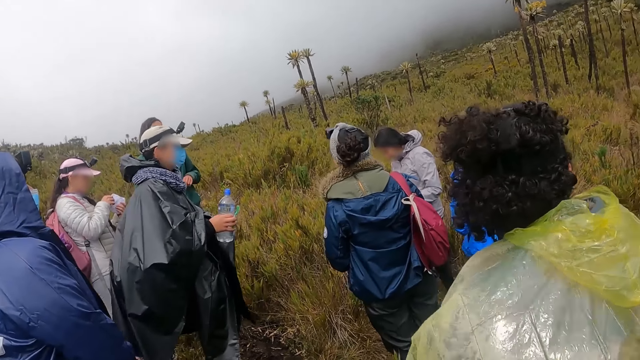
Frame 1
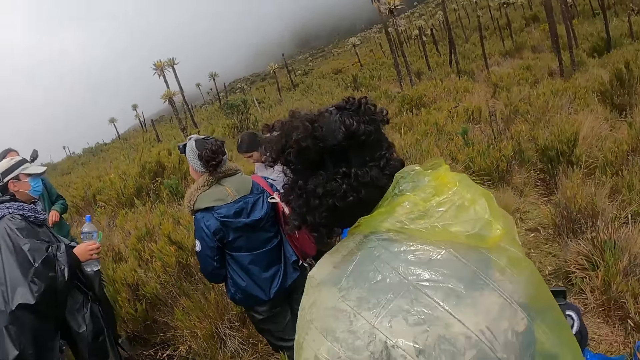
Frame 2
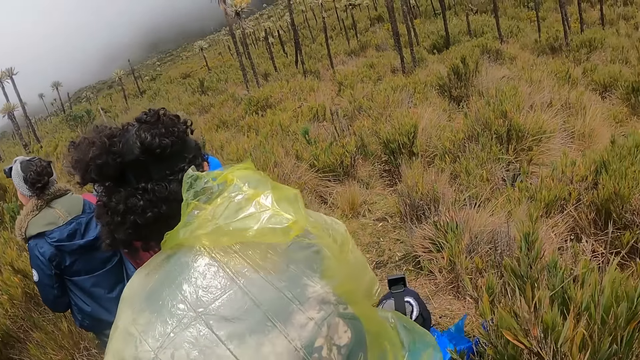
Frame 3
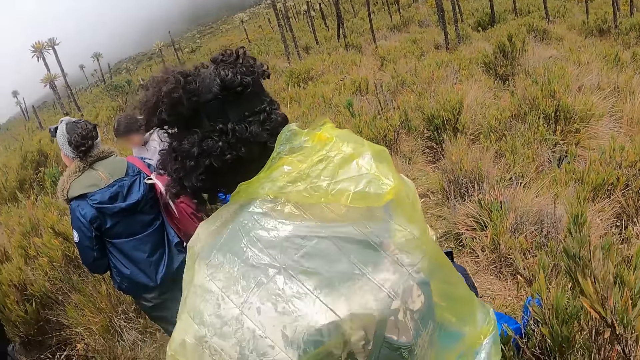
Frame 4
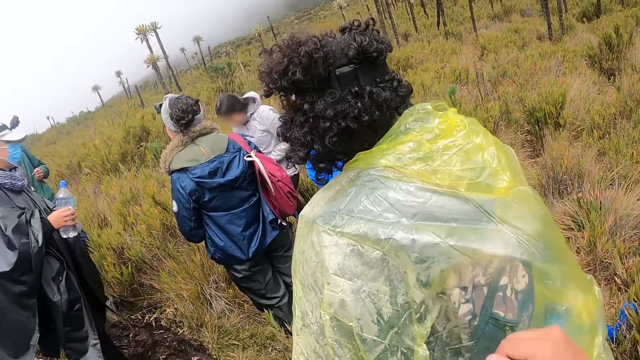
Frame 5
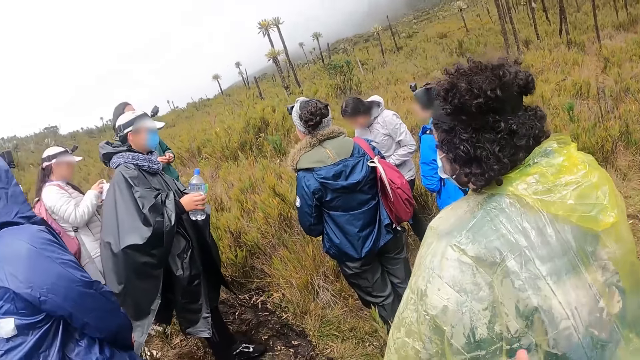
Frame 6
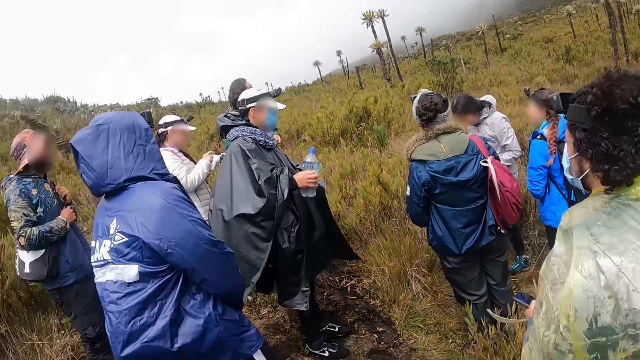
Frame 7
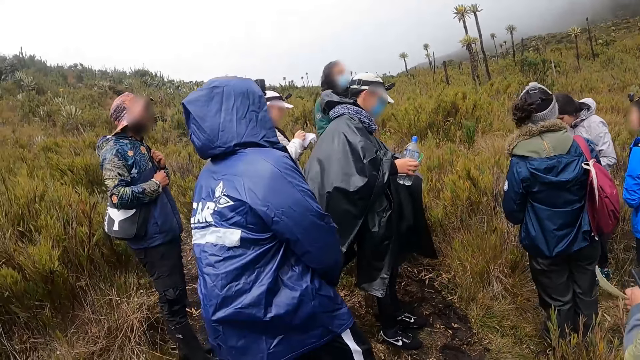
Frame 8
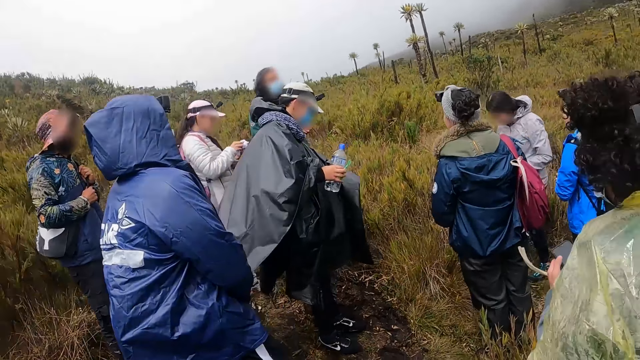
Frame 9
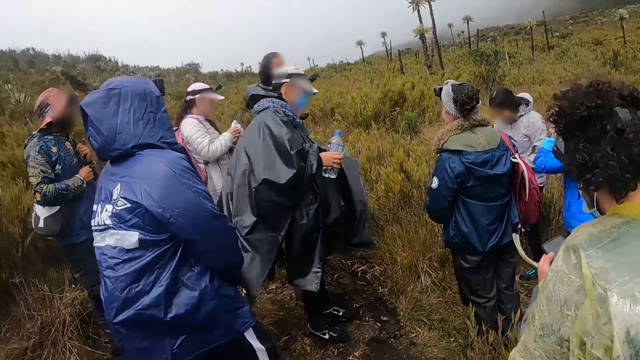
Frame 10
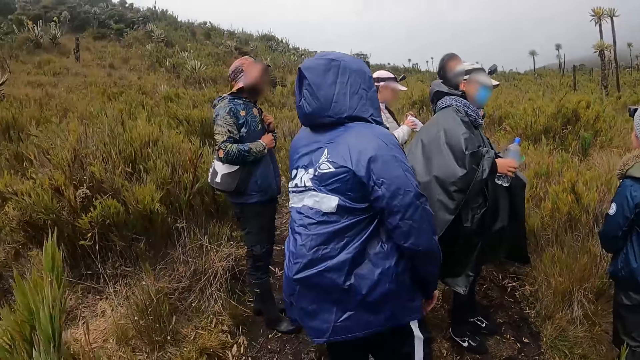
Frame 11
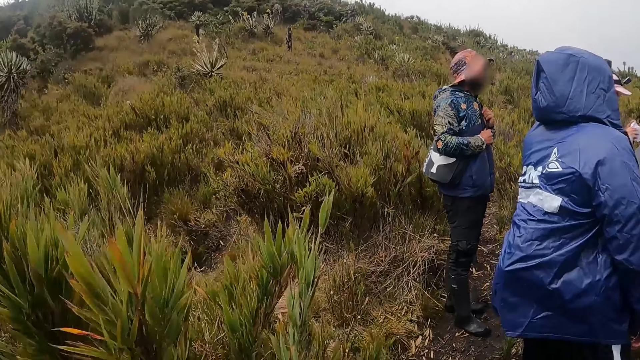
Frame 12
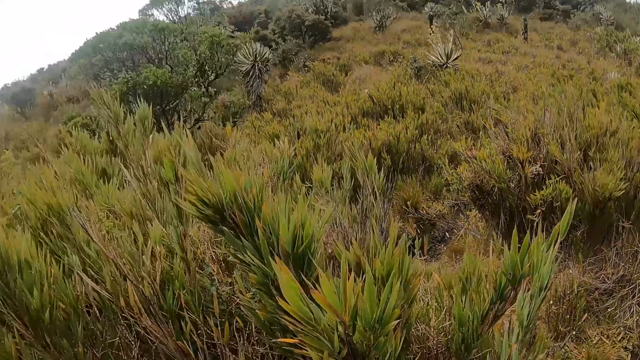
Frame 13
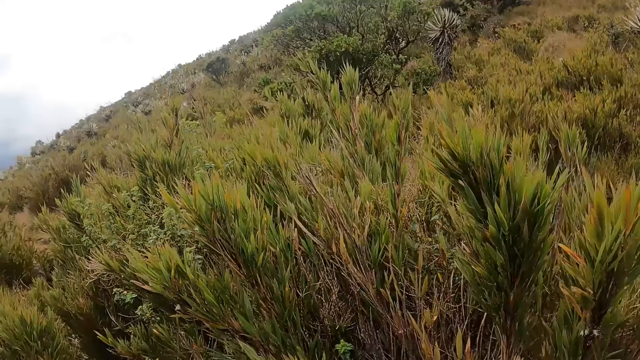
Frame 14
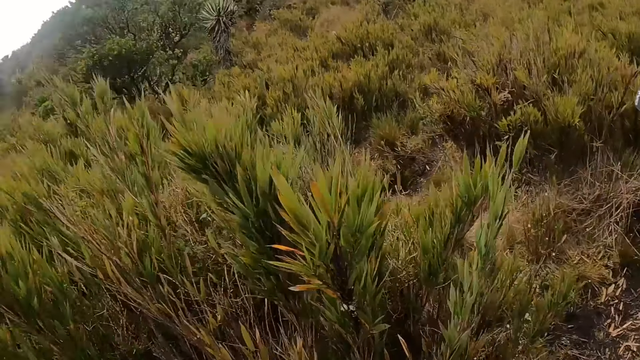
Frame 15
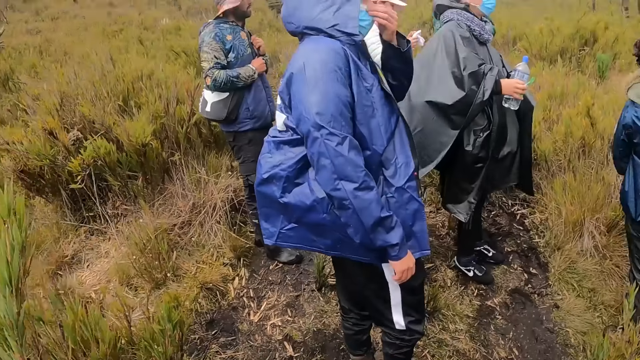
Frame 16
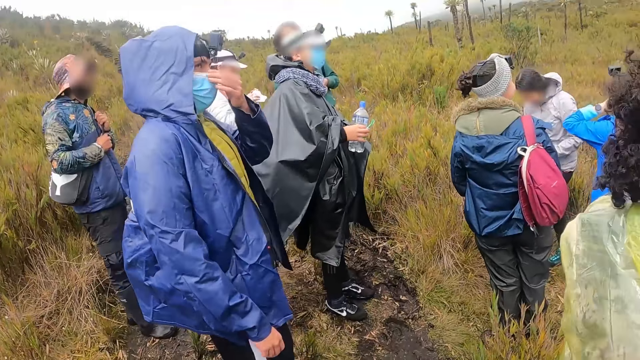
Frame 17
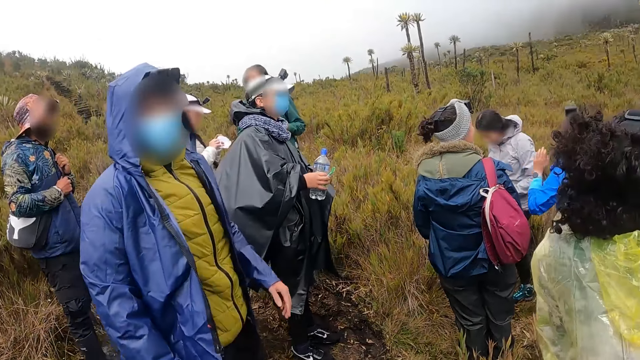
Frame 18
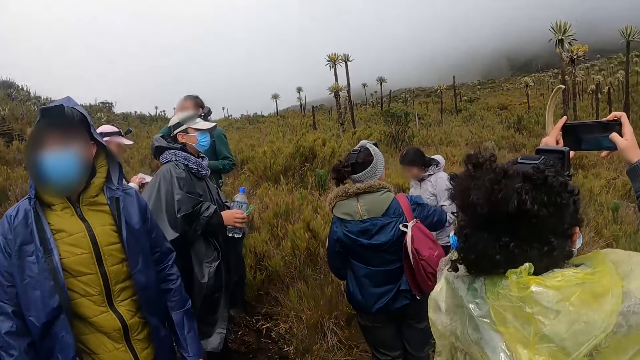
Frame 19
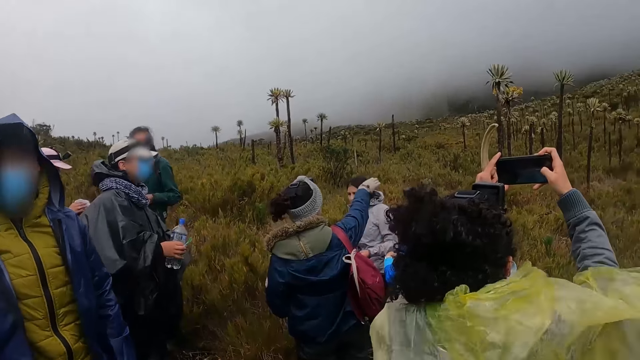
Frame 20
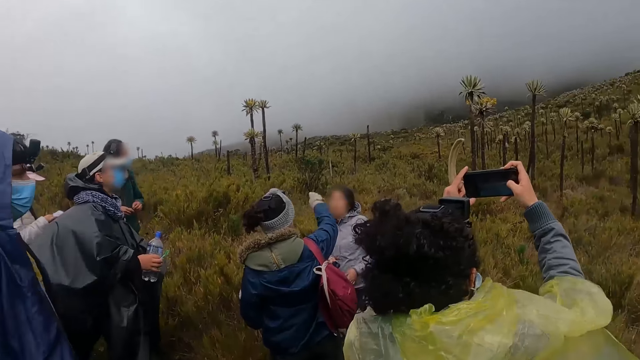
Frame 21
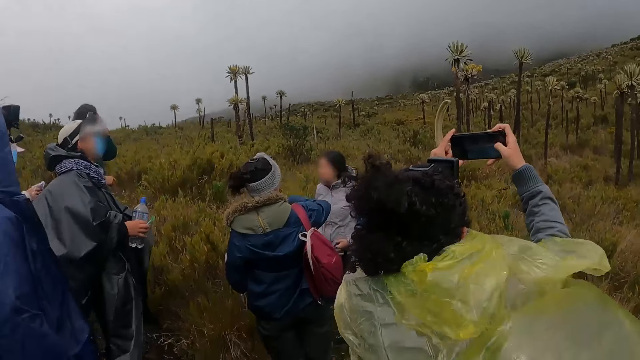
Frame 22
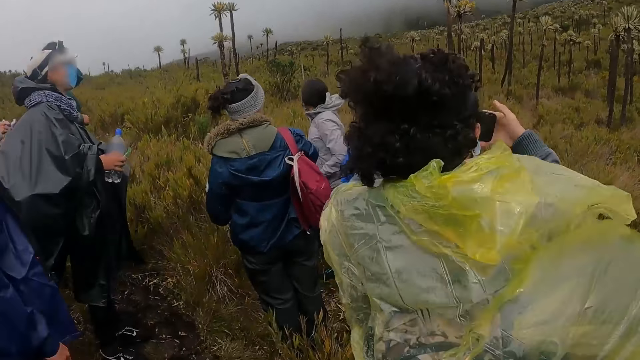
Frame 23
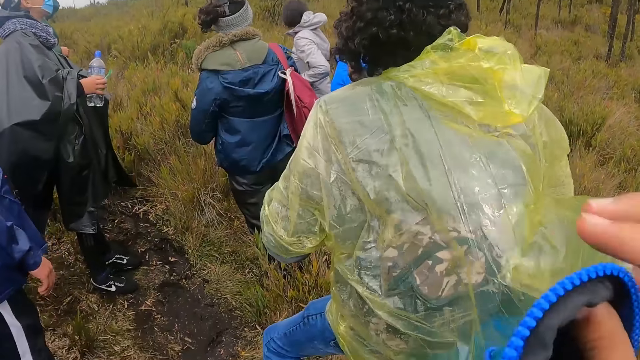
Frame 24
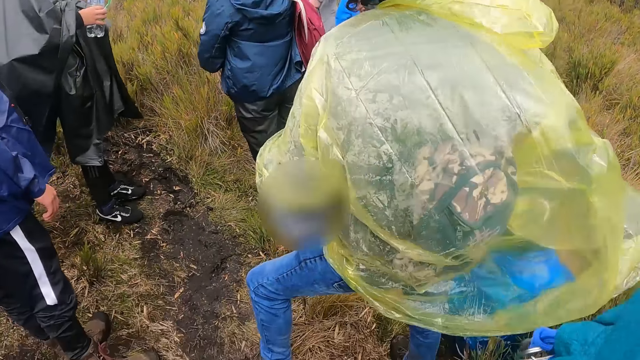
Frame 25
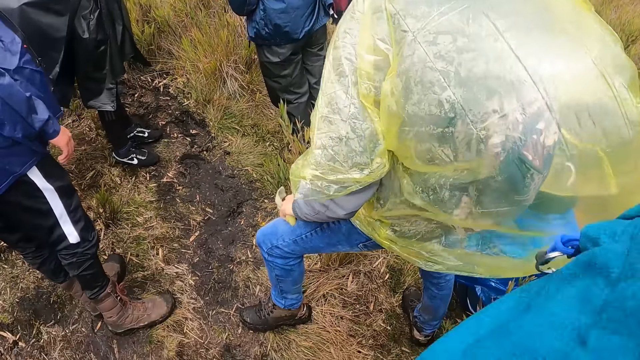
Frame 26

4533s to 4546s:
The camera wearer looks around. A man operates a phone with his right hand. He takes a picture with the phone. The camera wearer looks around.

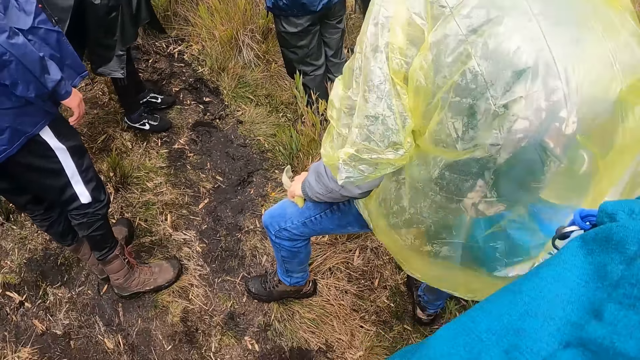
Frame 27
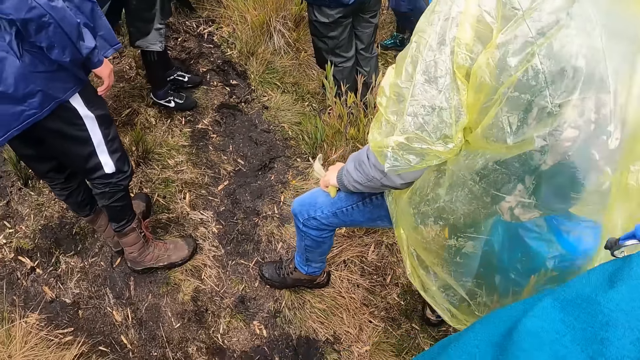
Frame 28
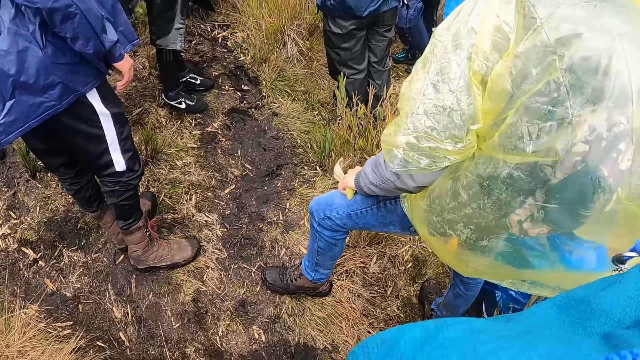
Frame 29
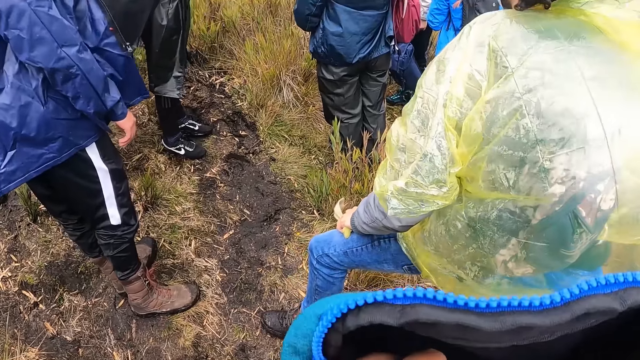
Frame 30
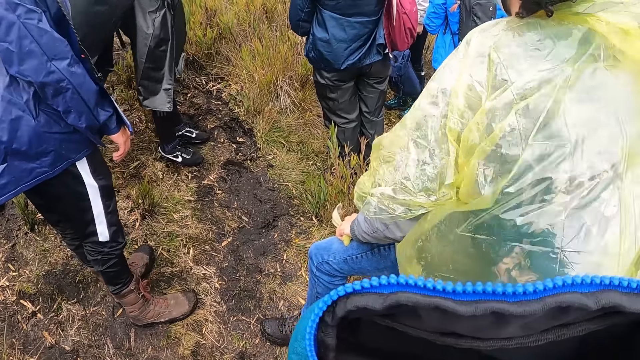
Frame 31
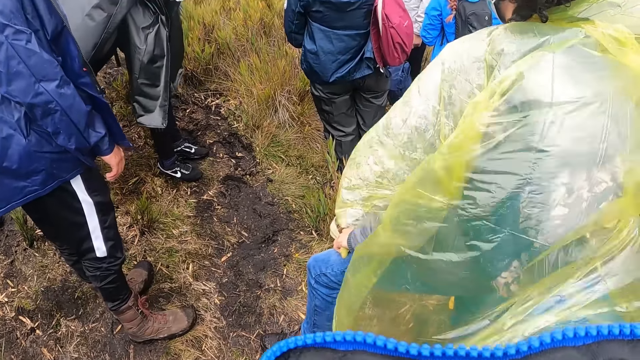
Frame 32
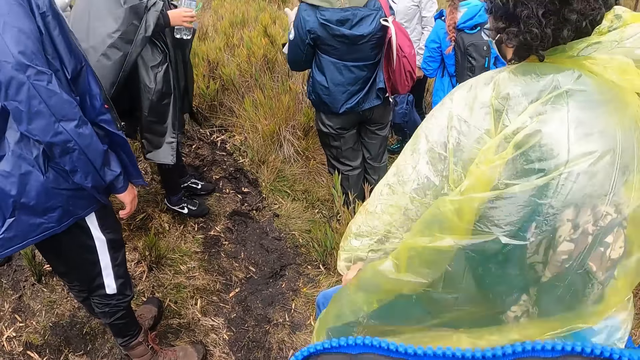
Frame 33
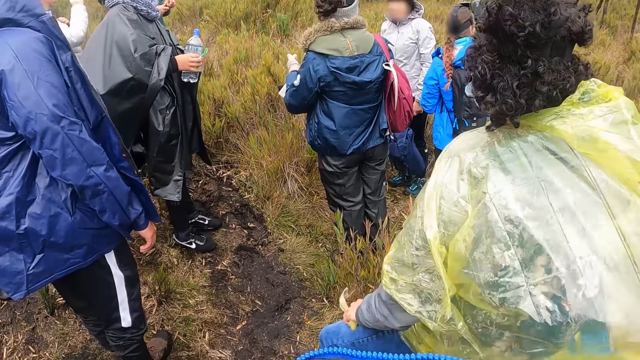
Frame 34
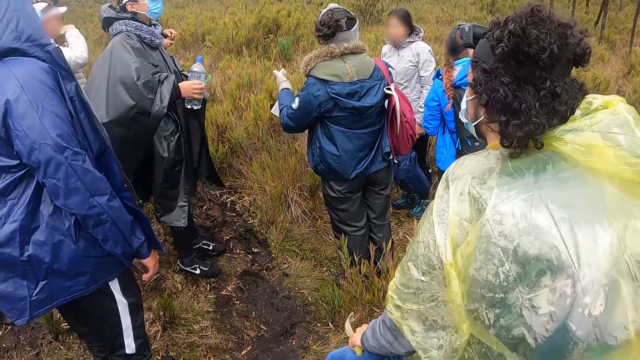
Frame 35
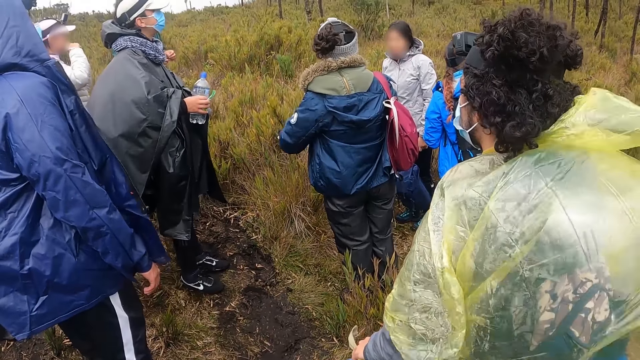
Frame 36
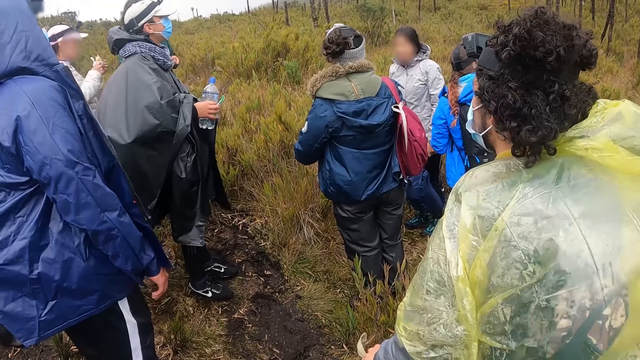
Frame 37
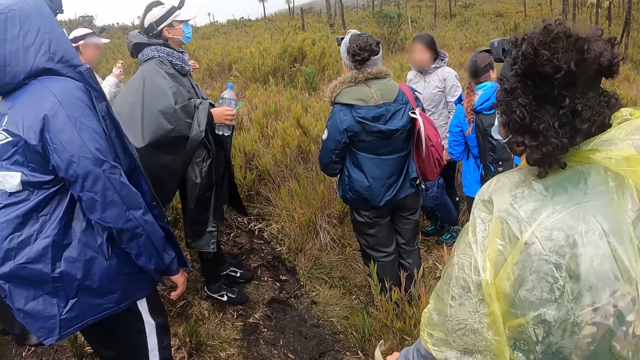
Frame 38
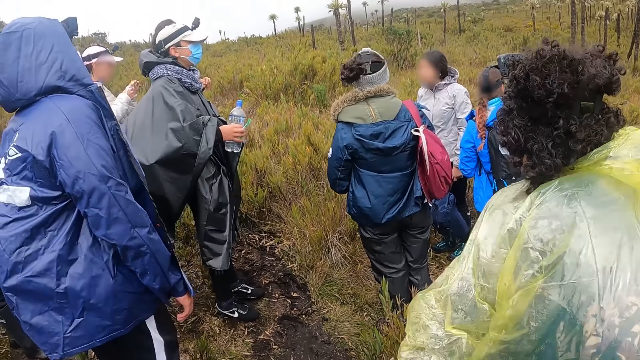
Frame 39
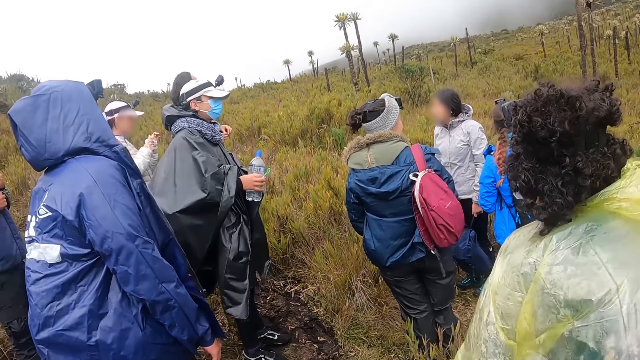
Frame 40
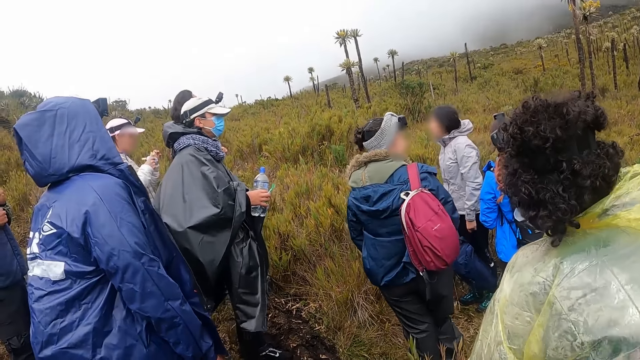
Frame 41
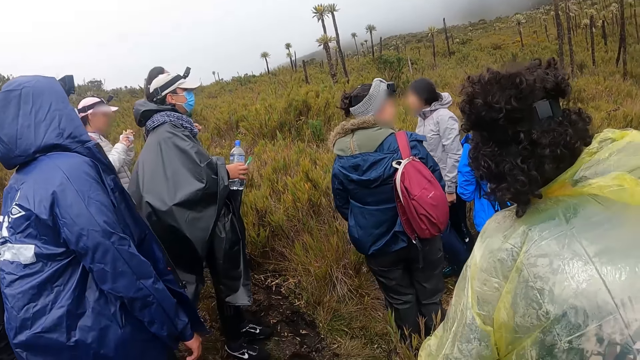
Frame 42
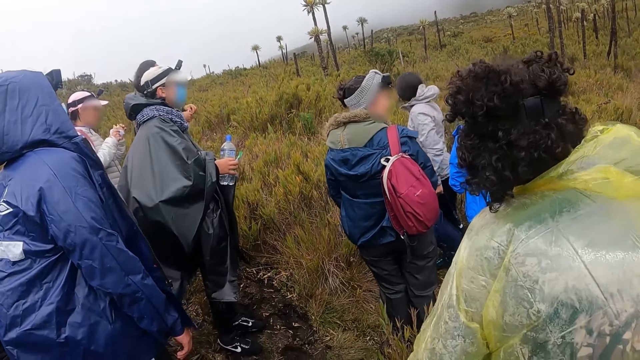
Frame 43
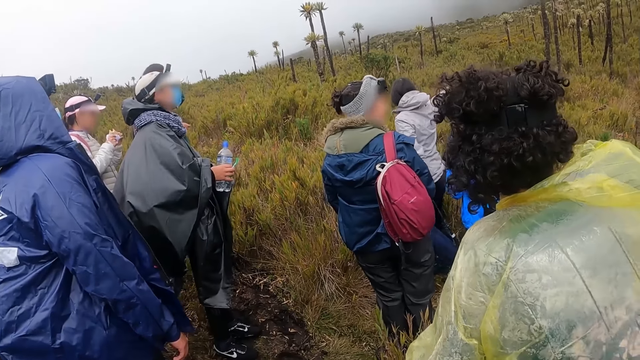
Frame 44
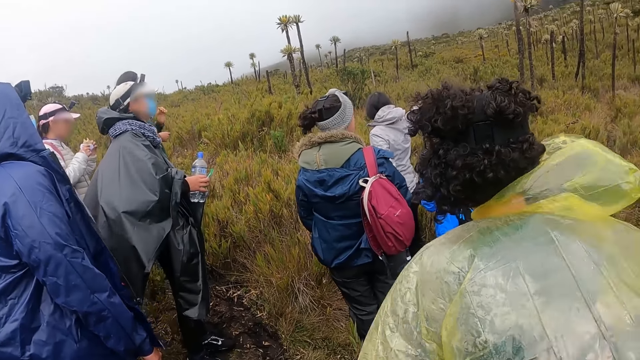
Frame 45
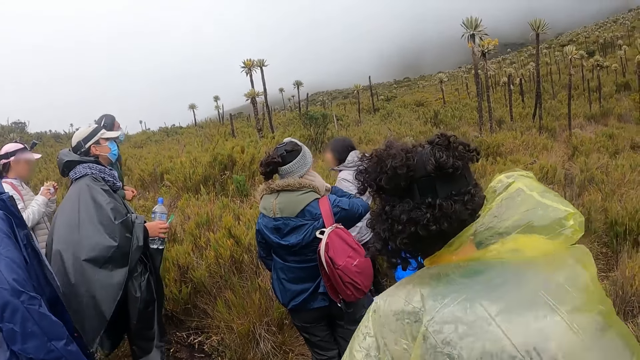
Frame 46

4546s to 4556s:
The camera wearer looks inside the bag. A woman eats snacks with her right hand. The camera wearer looks around.
